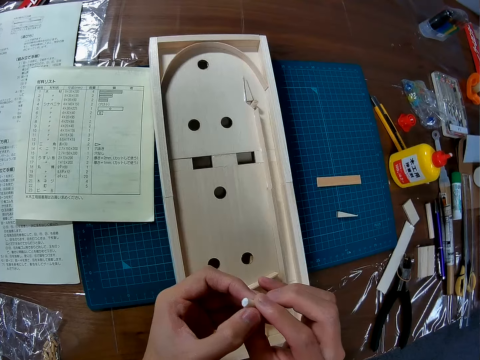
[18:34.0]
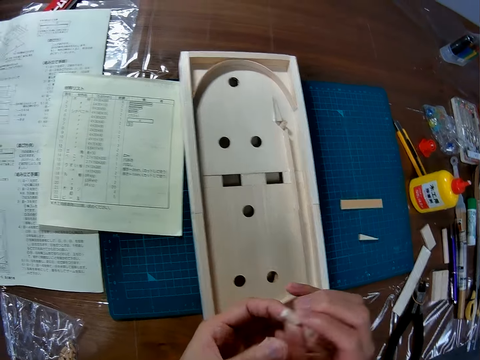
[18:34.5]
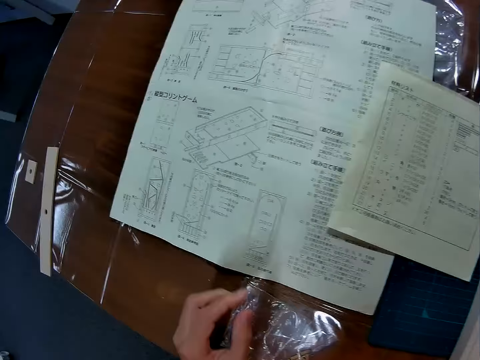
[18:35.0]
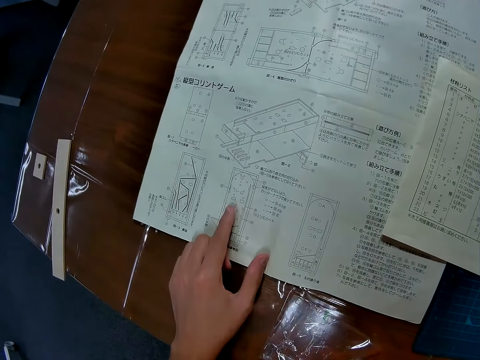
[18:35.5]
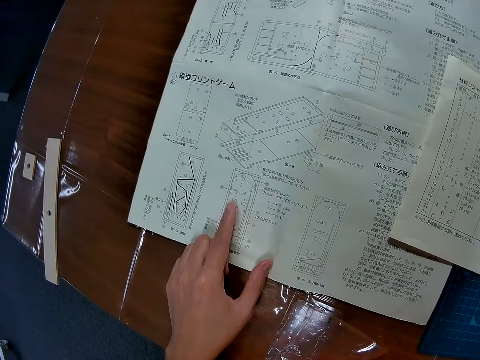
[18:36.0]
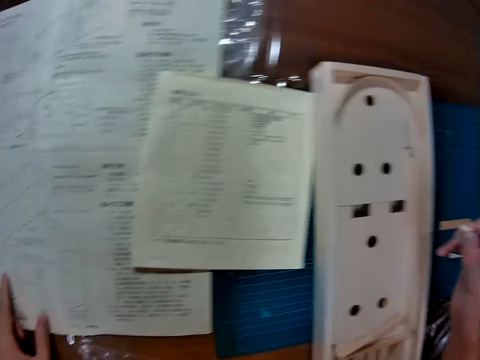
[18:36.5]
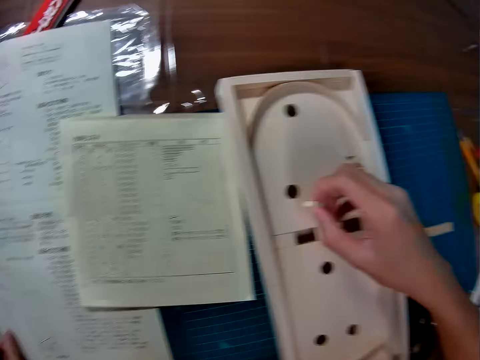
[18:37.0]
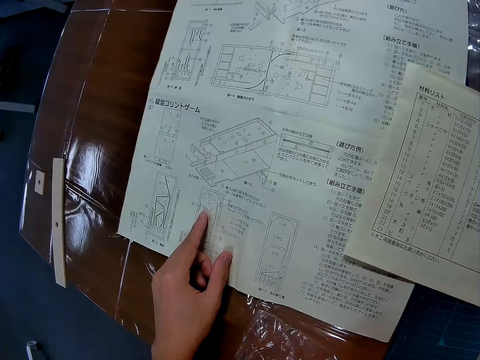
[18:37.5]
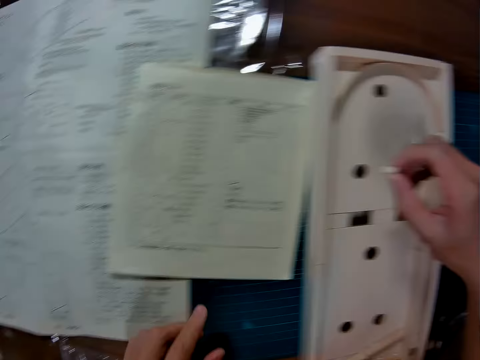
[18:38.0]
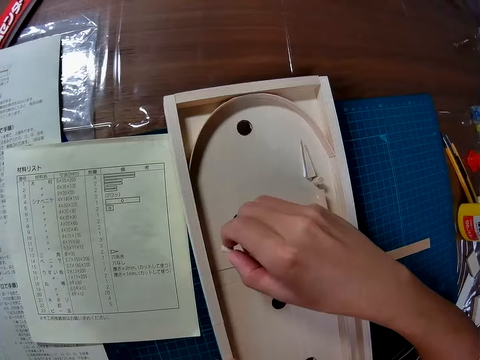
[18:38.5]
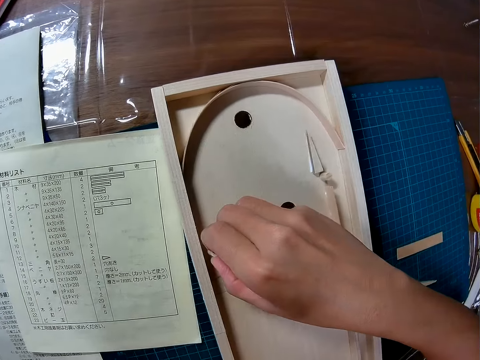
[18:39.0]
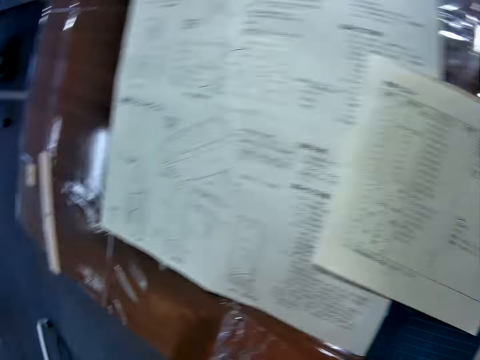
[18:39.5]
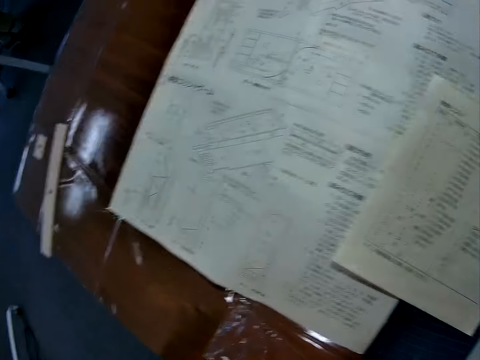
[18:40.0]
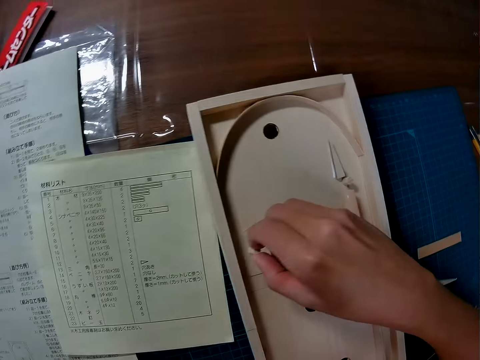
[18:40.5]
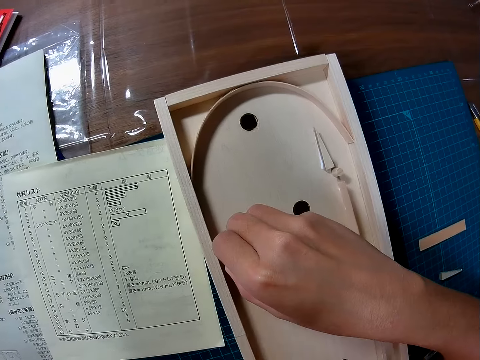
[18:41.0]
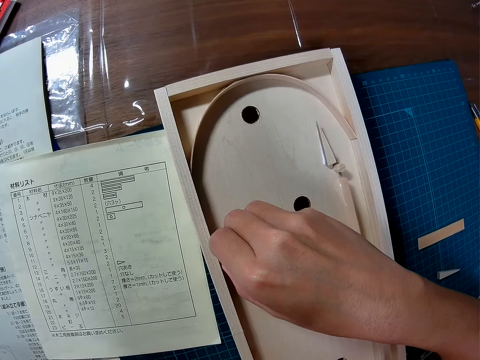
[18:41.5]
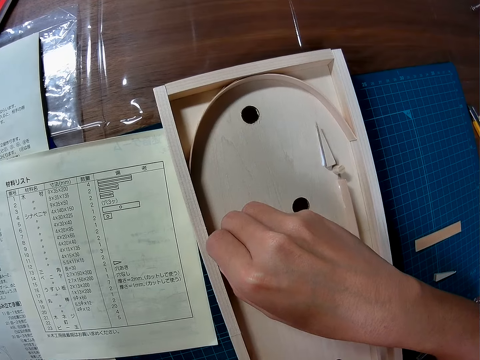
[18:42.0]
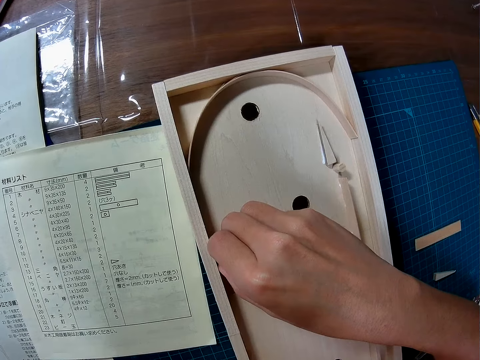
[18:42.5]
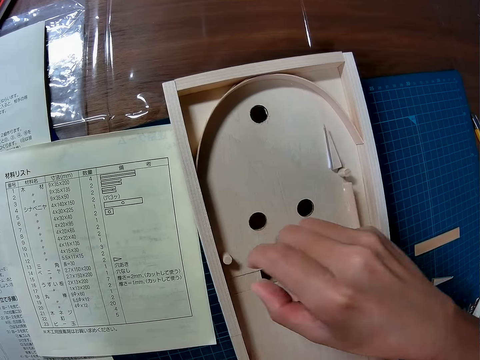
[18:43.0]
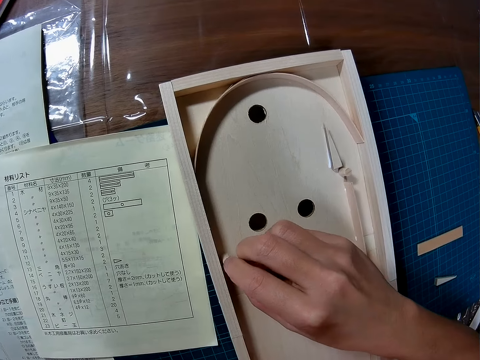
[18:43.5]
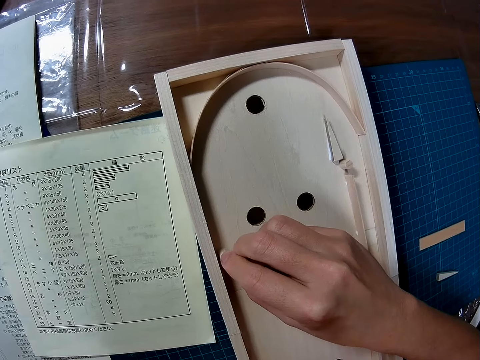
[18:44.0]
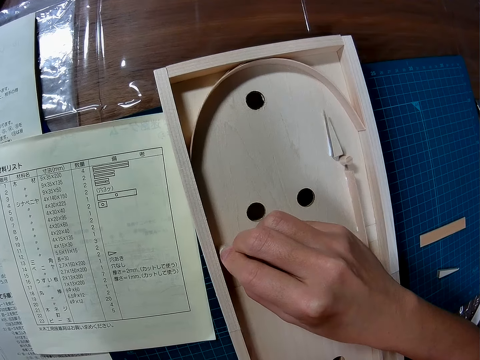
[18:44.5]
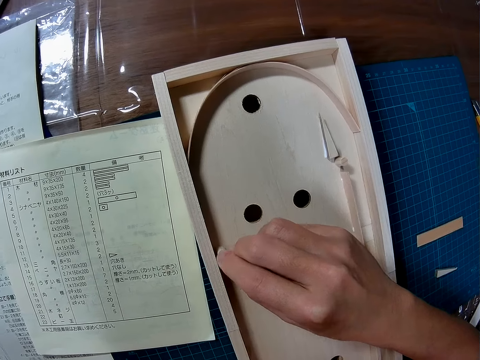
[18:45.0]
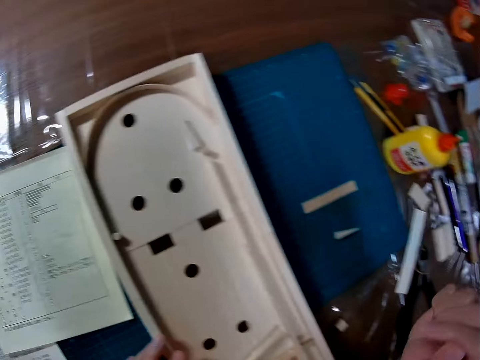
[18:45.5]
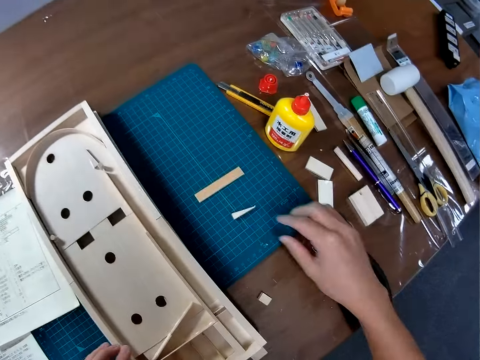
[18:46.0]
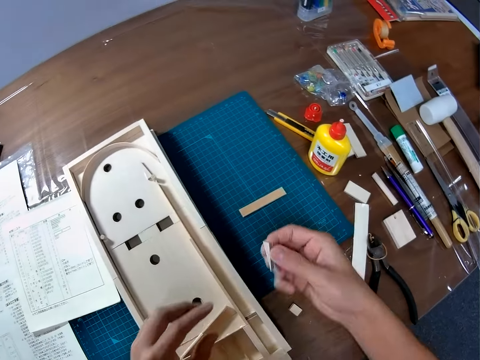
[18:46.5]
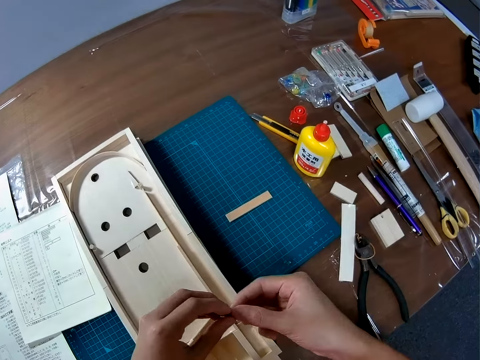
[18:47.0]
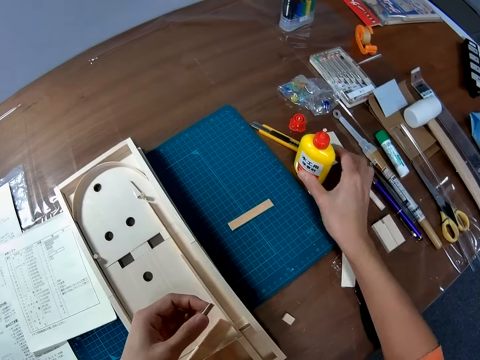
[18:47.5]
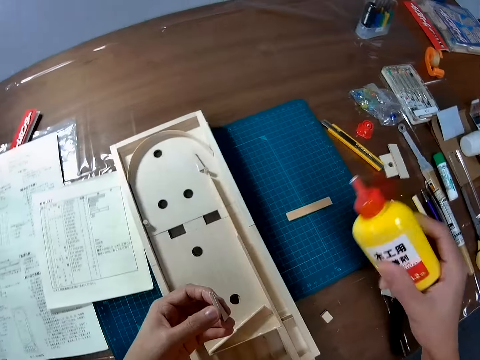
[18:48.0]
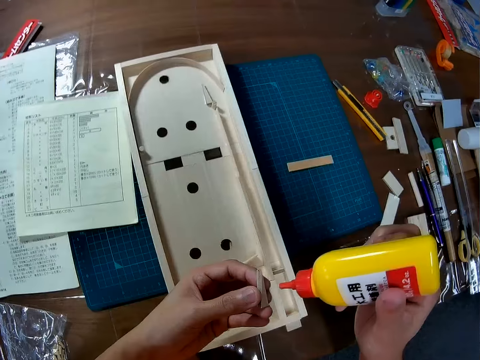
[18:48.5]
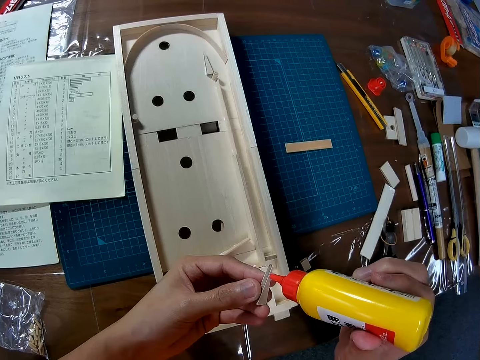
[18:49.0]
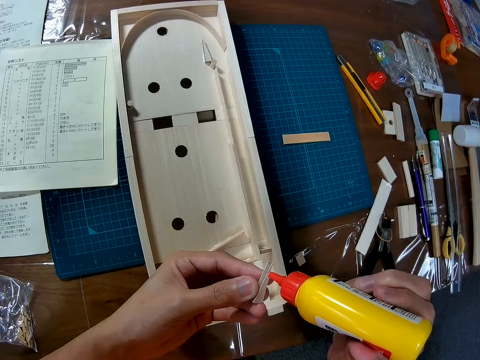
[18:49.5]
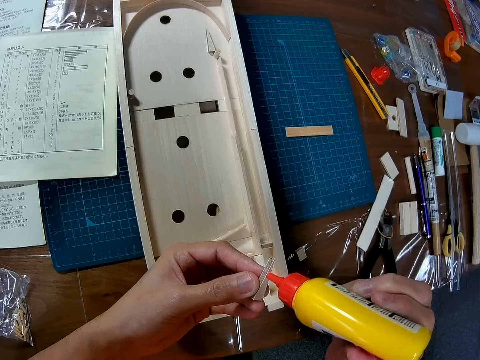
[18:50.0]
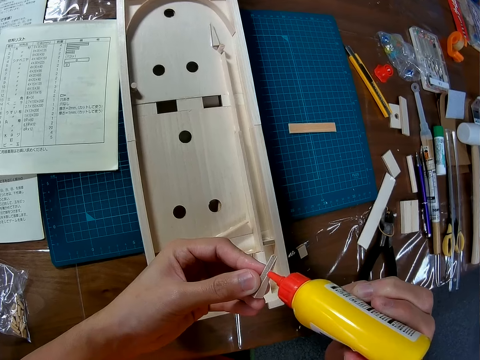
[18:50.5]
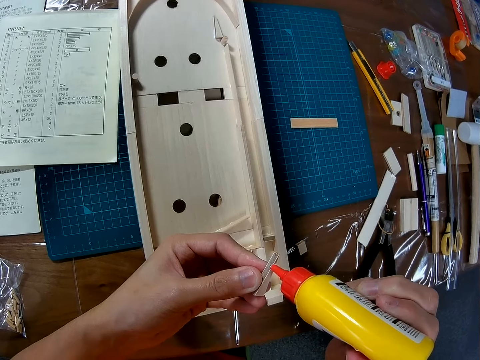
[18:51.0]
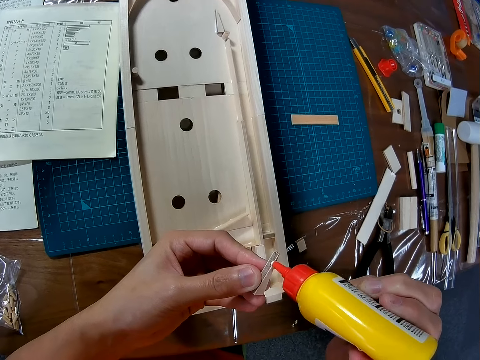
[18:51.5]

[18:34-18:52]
The camera wearer holds something with the other hand. They touch the instruction paper on the table. They point at the manual. They glue the piece of wood on the wood structure or wooden pinball board. They press something on the wooden pinball board. They pick up a piece of wood. They exchange something to the other hand. They pick up the glue on the table. They put glue on the piece of wood.

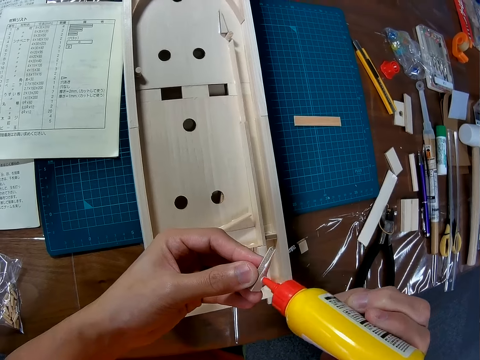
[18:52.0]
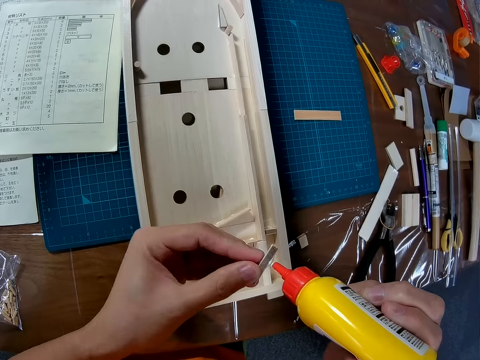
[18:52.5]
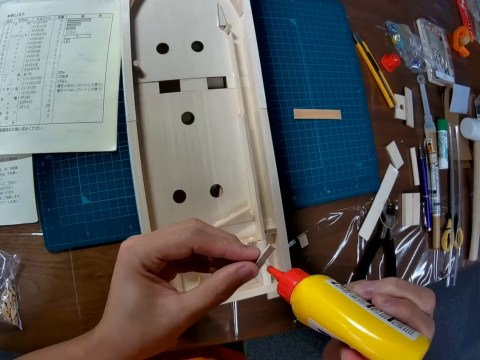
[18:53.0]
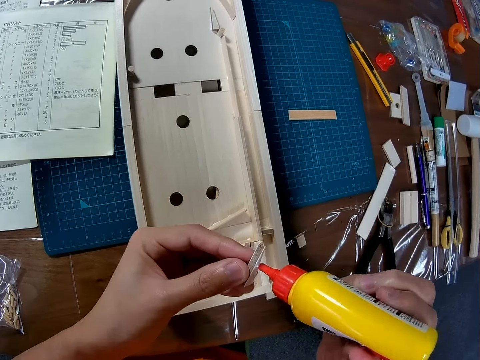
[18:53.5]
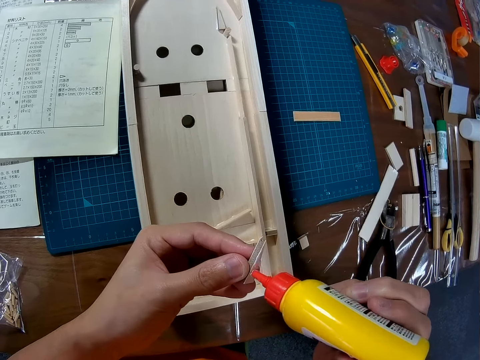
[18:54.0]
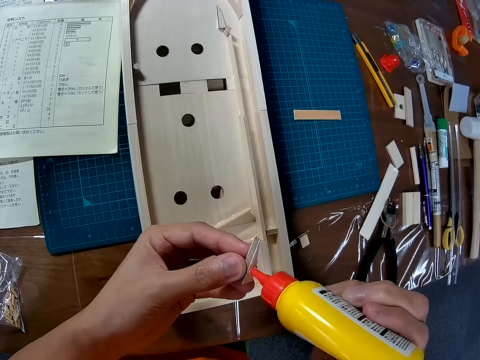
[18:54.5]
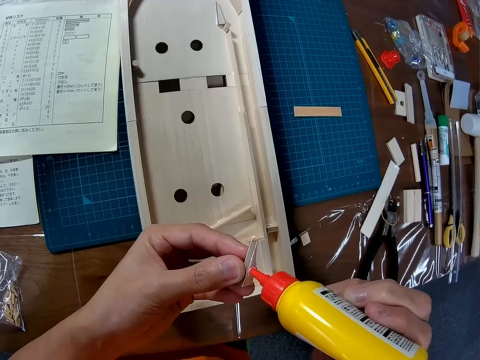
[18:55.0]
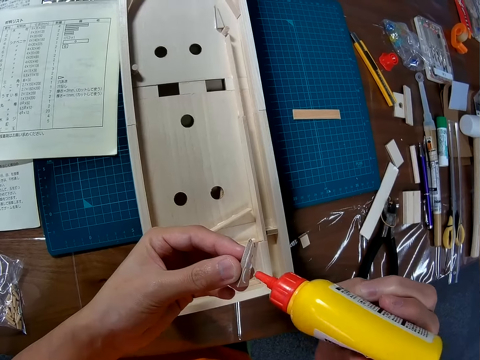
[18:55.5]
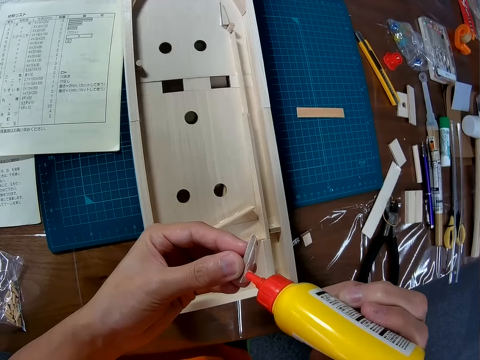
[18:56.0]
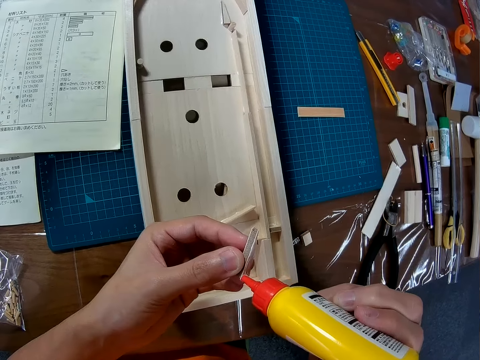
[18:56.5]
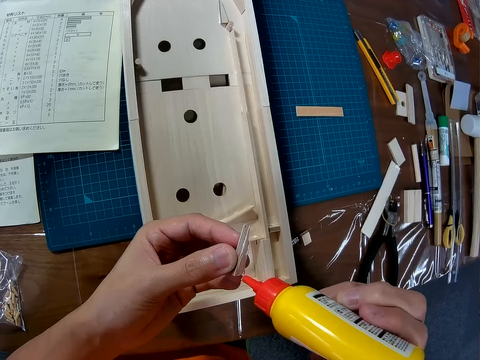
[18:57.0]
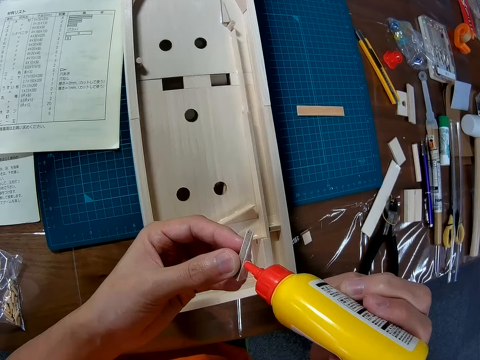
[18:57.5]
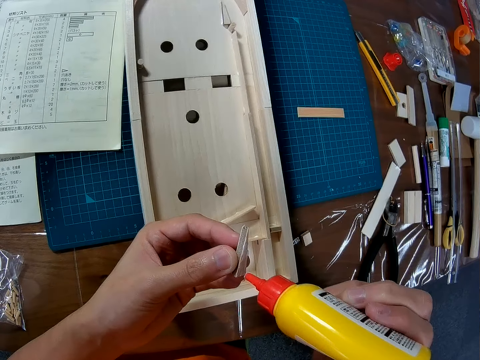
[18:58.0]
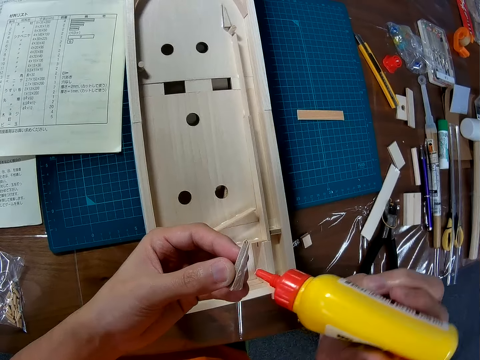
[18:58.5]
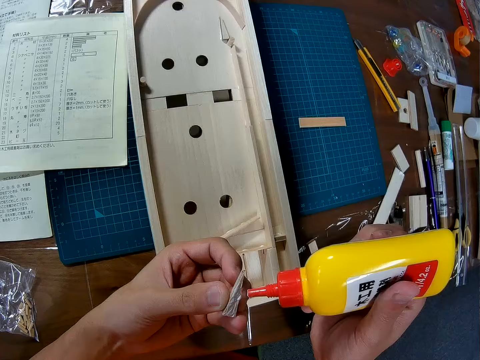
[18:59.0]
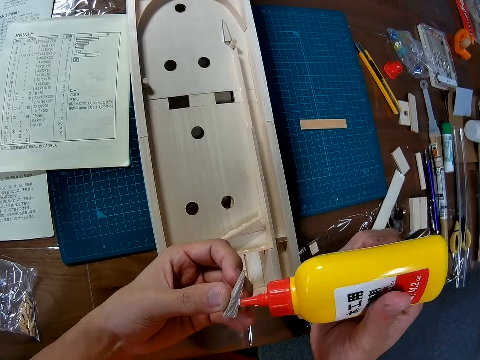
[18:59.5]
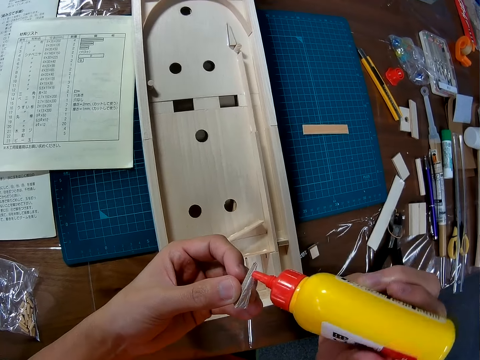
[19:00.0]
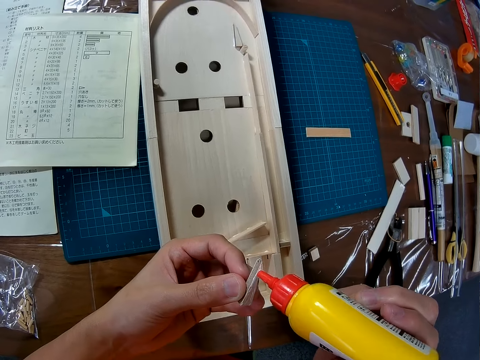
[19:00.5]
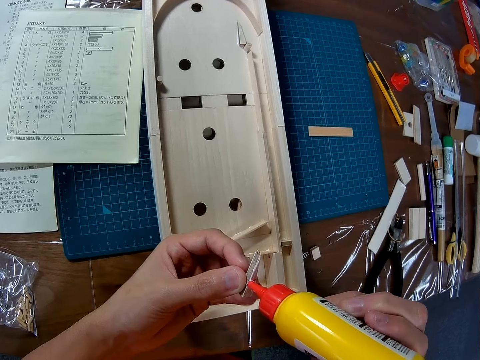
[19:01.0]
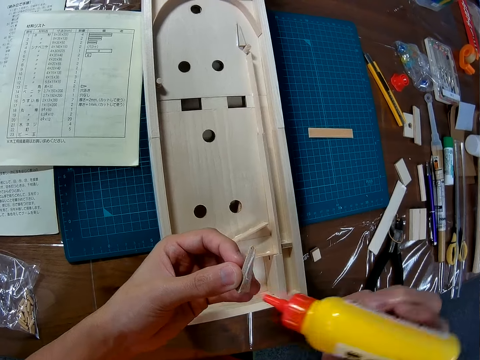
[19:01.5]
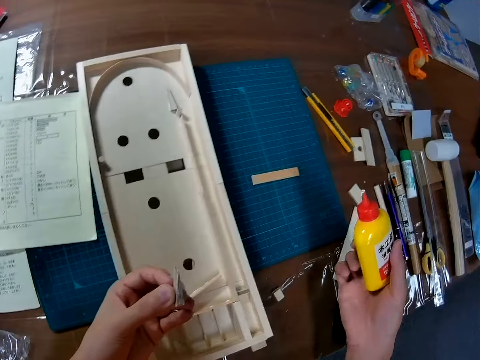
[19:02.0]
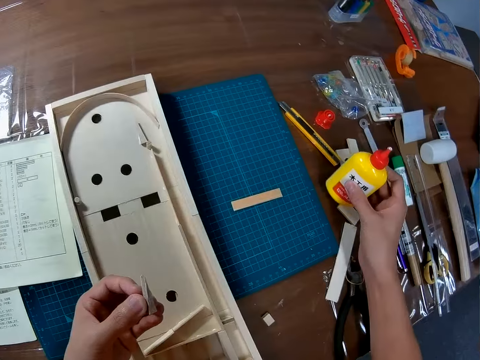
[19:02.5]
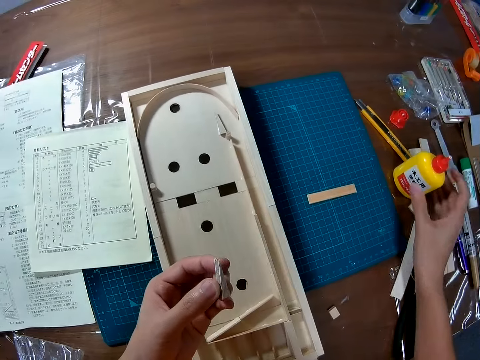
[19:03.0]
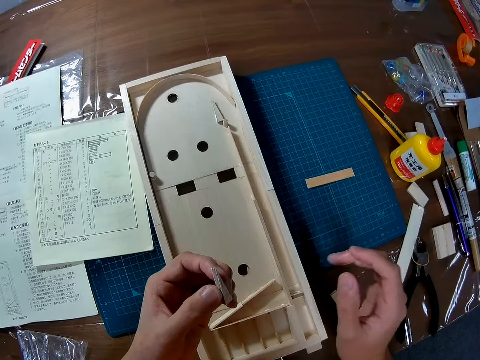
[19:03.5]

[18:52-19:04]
The camera wearer puts the glue bottle on the table.
